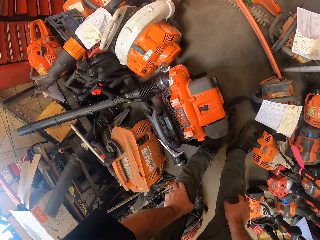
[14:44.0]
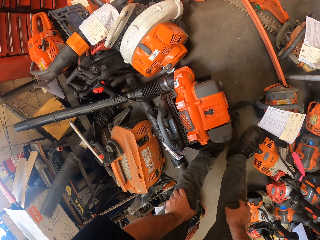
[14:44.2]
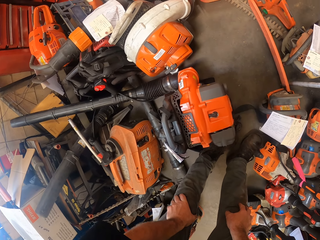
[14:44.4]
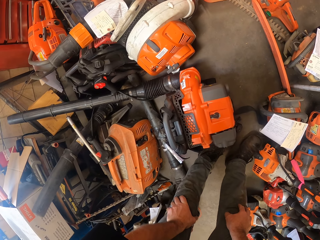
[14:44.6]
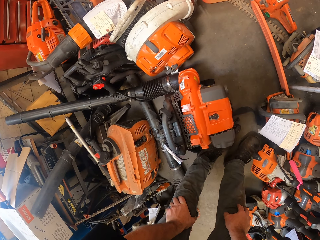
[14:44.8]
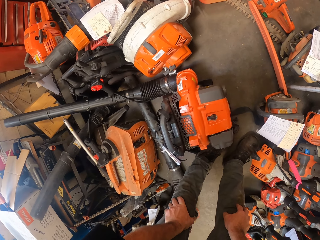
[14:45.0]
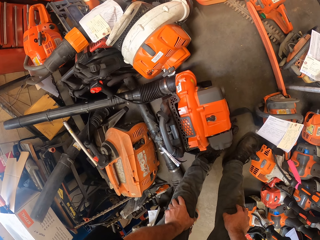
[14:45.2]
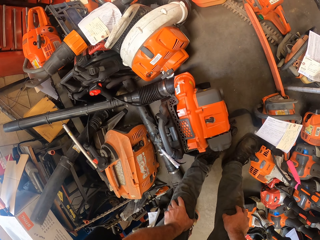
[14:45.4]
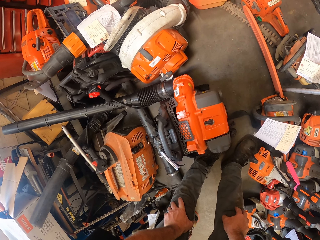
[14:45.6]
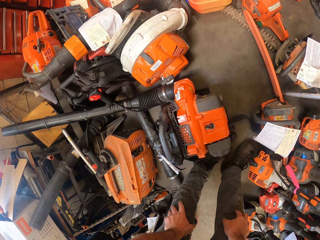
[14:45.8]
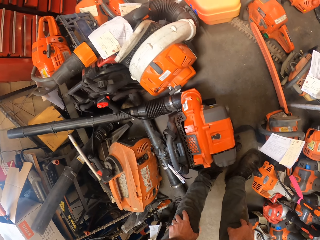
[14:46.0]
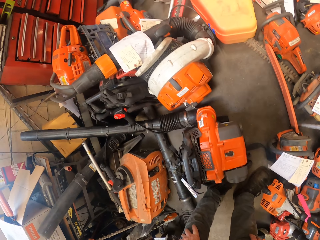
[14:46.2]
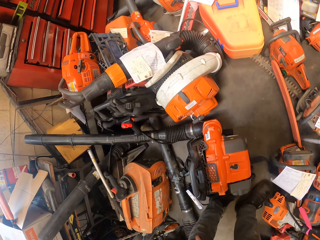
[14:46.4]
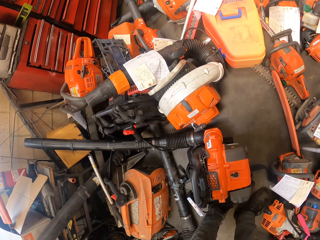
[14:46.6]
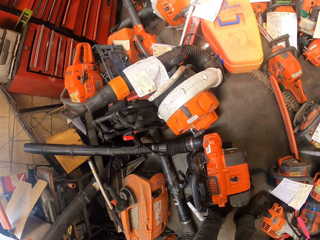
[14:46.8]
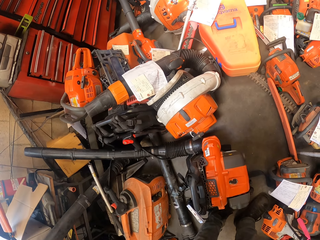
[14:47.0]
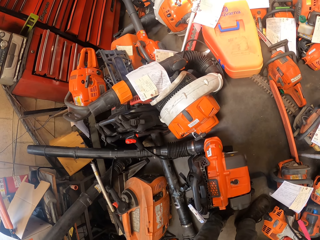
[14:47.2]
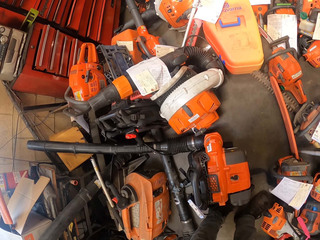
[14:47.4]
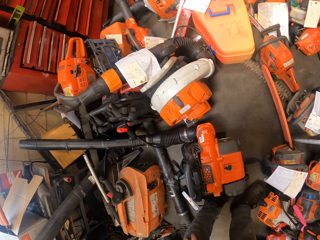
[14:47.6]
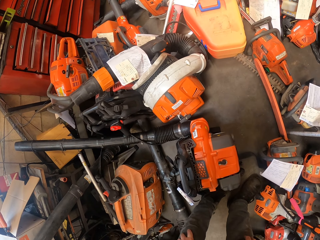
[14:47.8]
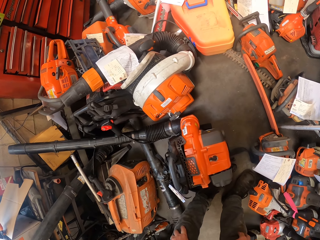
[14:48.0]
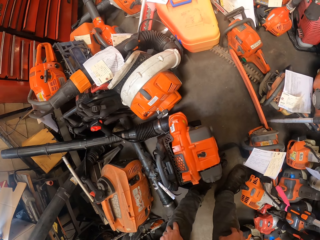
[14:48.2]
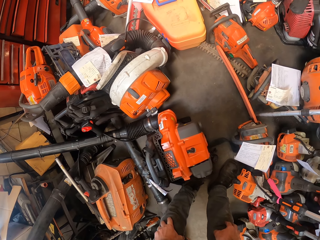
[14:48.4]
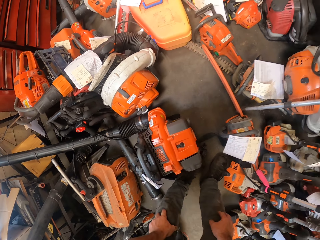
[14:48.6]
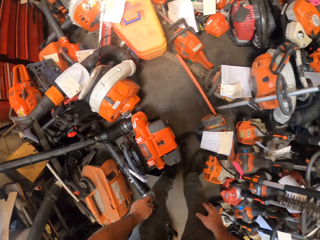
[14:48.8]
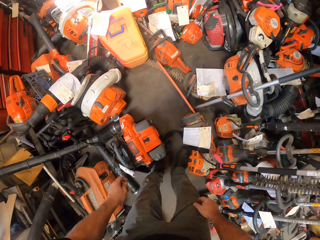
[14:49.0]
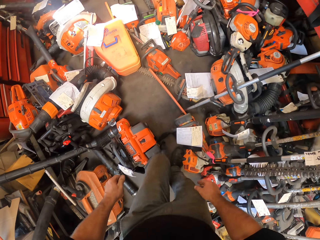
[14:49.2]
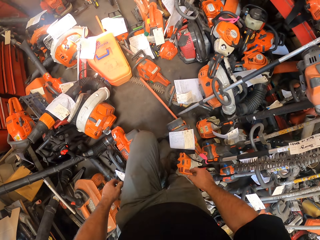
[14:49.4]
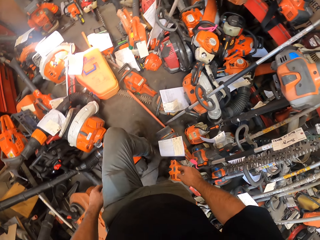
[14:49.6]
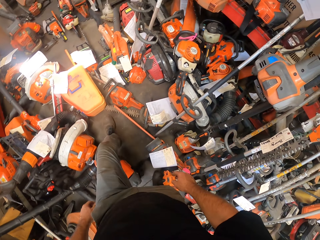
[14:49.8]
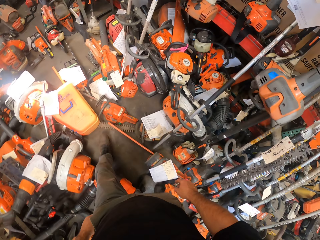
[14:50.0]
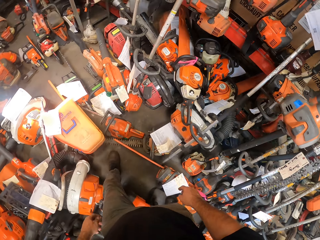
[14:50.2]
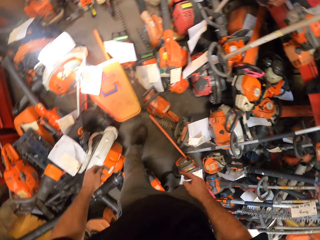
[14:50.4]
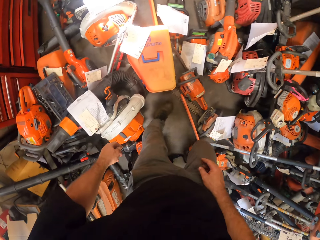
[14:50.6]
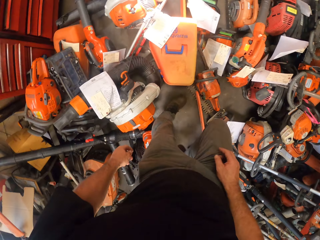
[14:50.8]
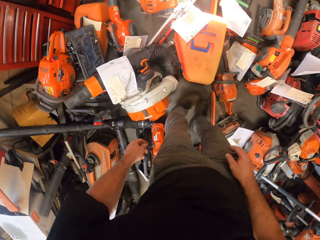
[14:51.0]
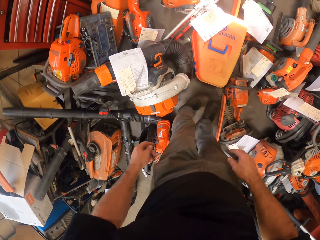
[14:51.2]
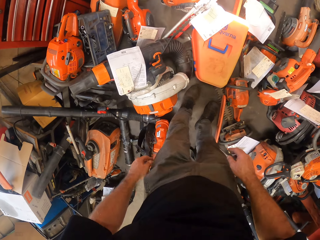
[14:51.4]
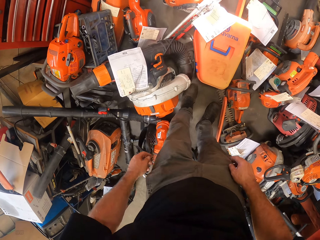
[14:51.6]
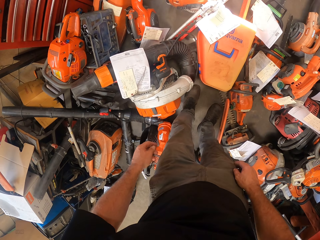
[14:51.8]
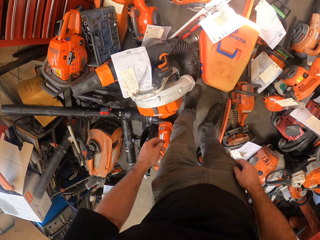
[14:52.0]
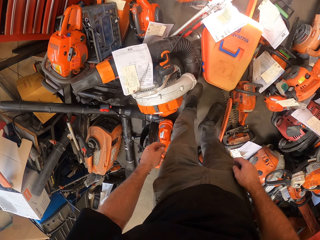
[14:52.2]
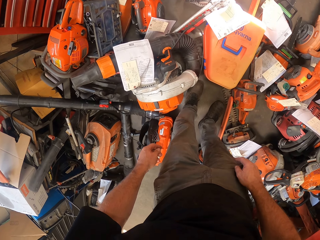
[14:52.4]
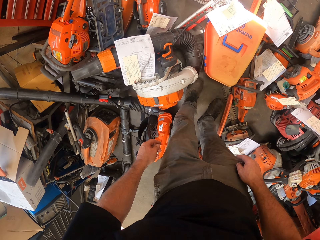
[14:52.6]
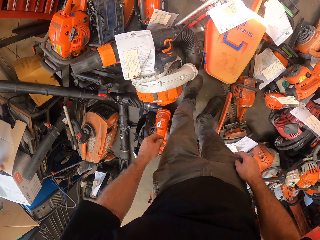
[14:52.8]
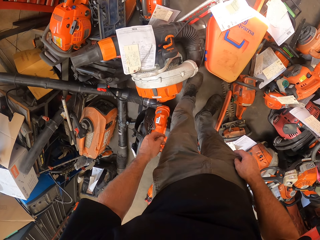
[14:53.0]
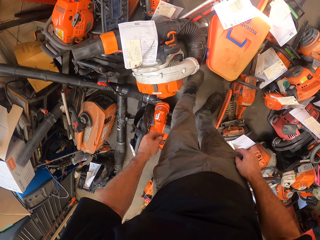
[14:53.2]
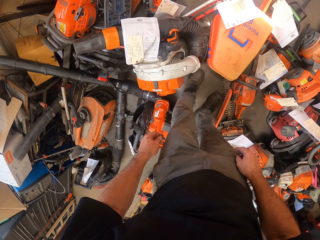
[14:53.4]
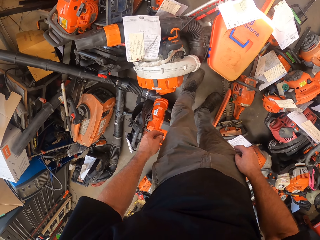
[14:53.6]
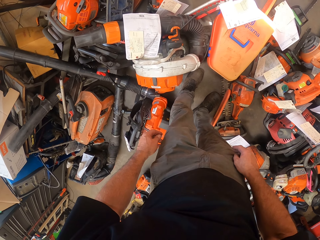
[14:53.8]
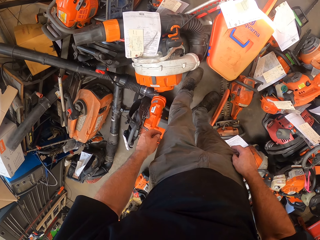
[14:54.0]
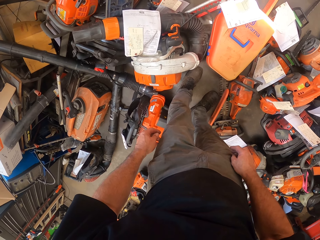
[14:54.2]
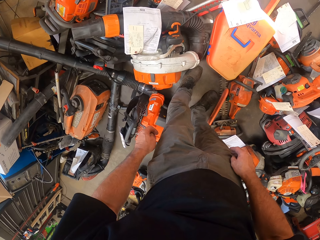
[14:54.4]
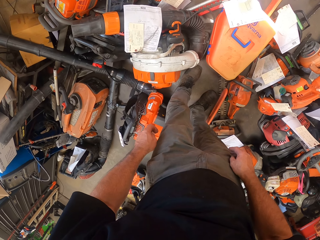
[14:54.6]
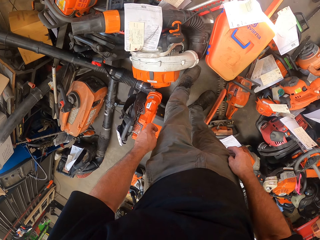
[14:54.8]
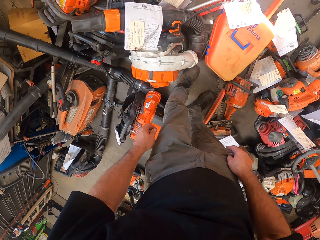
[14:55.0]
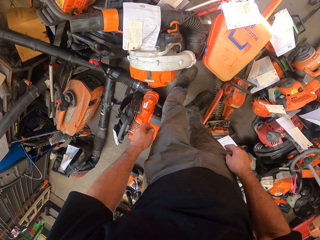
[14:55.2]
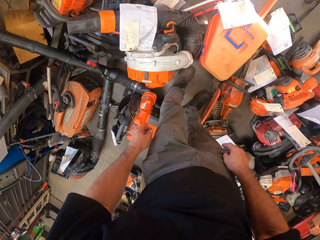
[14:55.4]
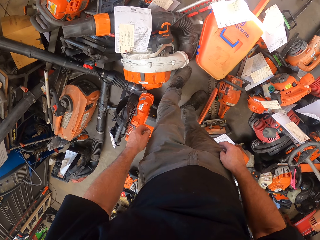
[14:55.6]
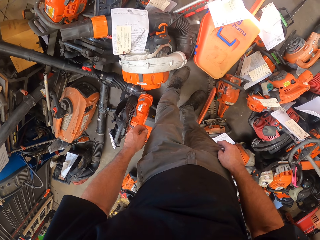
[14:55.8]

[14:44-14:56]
The camera wearer holds both knees. They move the camera around. They walk around. They move the camera around.

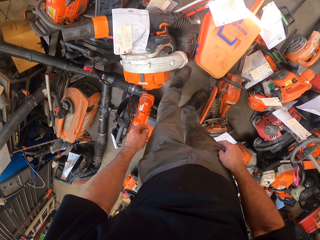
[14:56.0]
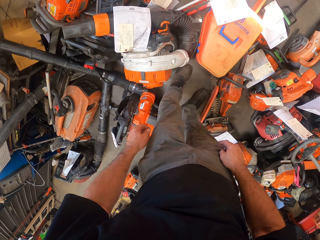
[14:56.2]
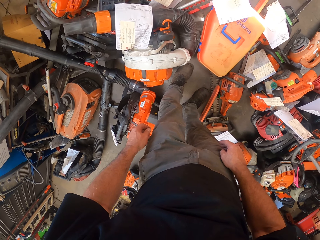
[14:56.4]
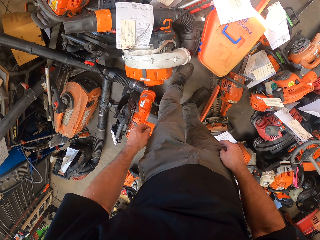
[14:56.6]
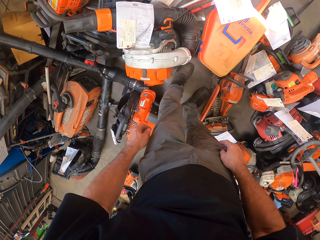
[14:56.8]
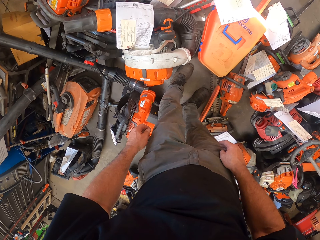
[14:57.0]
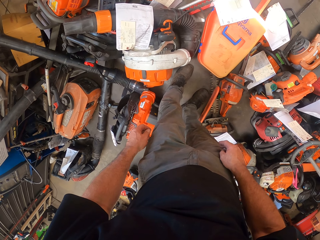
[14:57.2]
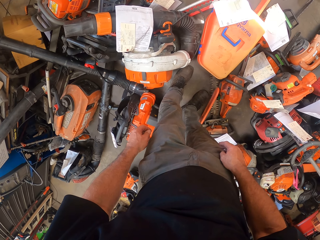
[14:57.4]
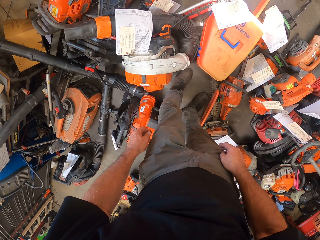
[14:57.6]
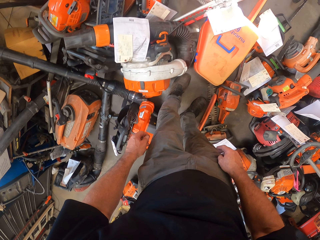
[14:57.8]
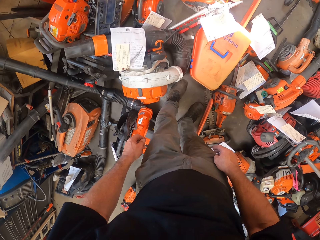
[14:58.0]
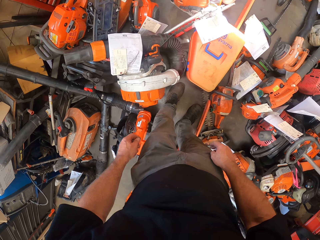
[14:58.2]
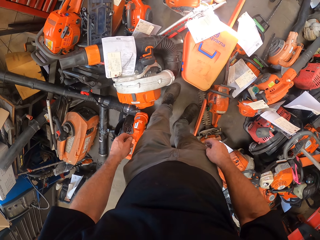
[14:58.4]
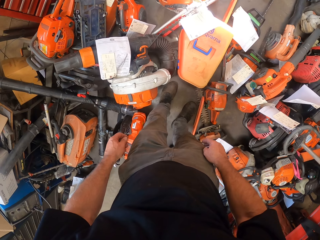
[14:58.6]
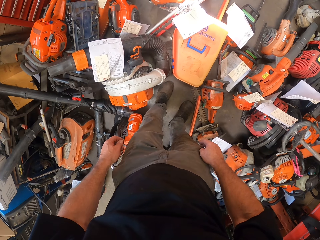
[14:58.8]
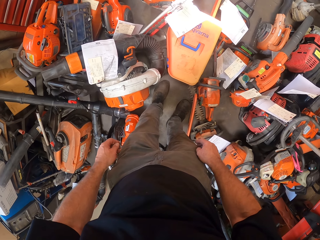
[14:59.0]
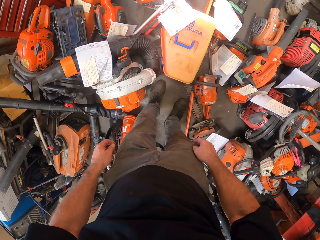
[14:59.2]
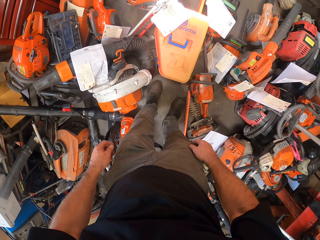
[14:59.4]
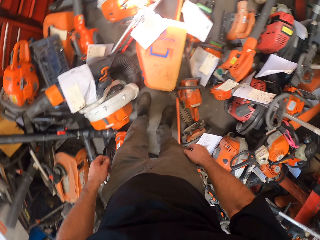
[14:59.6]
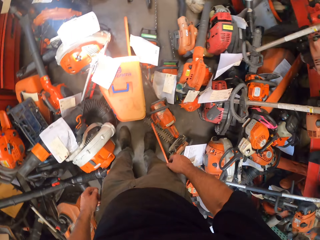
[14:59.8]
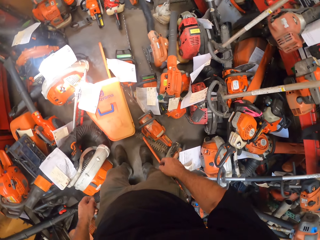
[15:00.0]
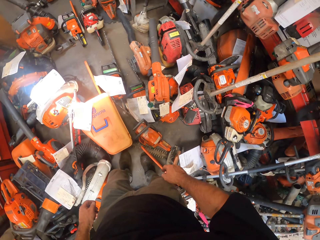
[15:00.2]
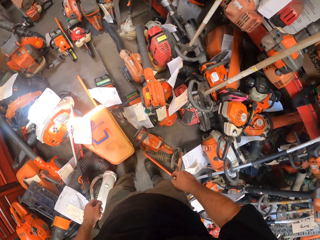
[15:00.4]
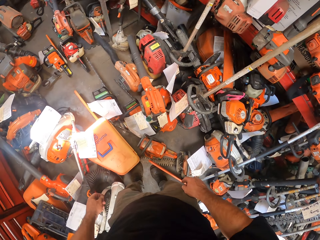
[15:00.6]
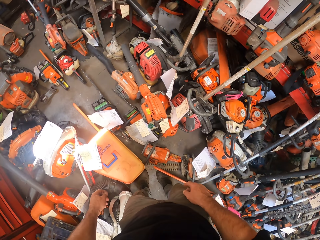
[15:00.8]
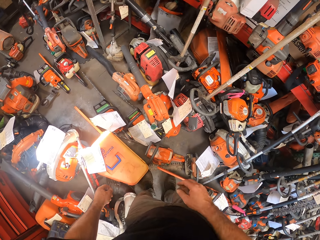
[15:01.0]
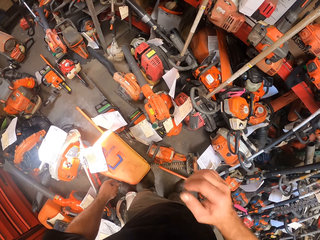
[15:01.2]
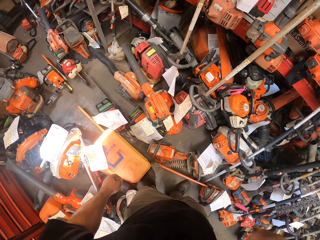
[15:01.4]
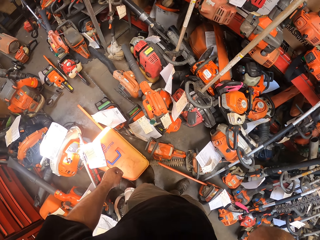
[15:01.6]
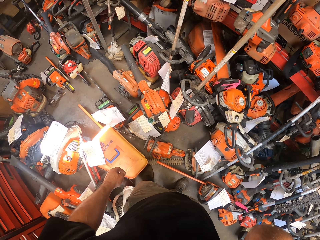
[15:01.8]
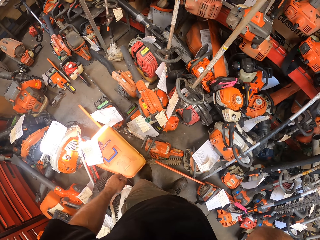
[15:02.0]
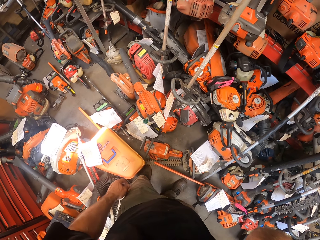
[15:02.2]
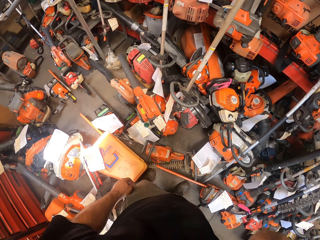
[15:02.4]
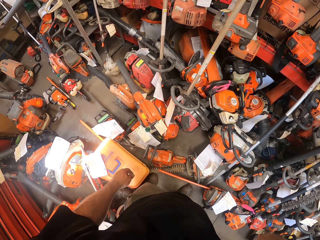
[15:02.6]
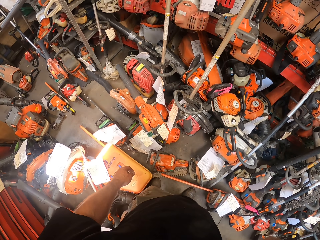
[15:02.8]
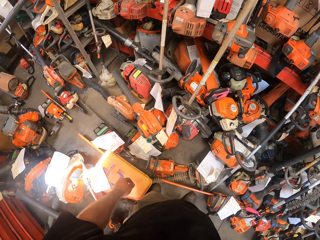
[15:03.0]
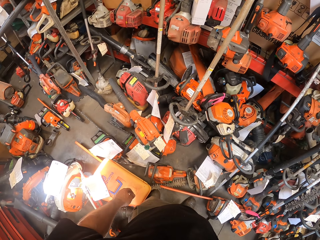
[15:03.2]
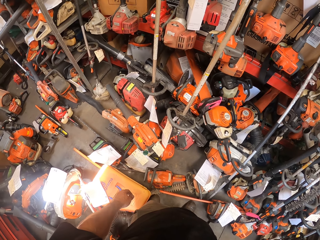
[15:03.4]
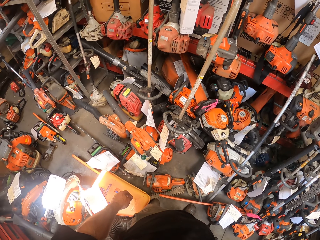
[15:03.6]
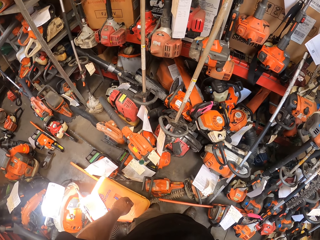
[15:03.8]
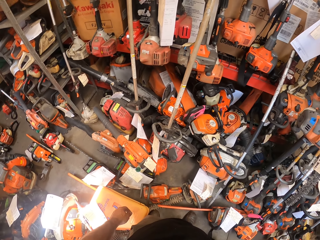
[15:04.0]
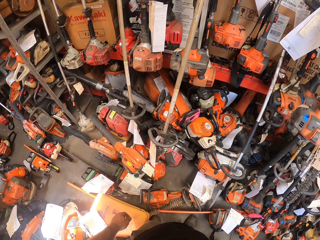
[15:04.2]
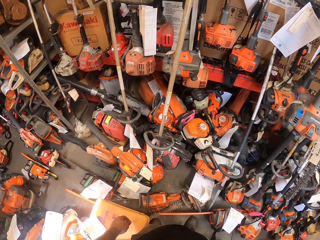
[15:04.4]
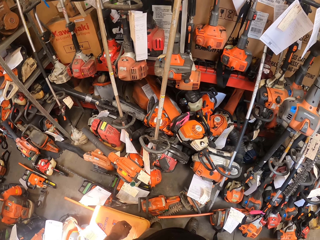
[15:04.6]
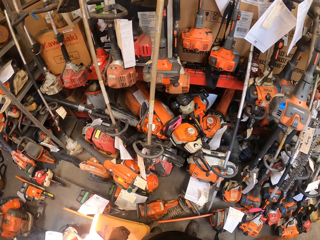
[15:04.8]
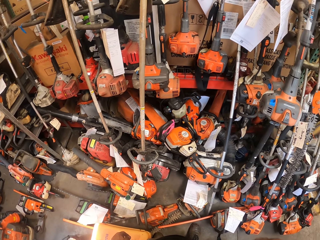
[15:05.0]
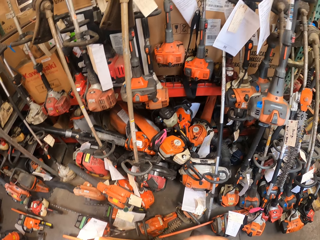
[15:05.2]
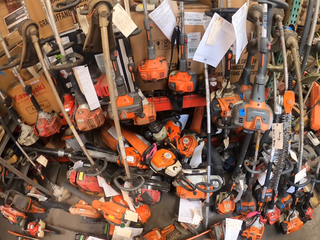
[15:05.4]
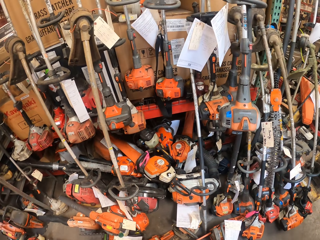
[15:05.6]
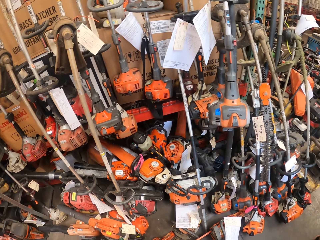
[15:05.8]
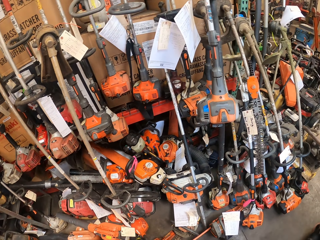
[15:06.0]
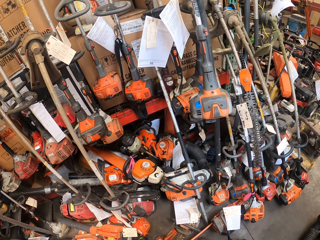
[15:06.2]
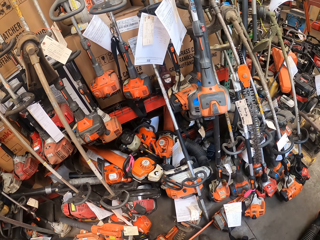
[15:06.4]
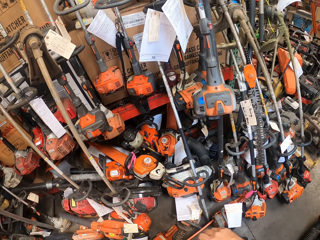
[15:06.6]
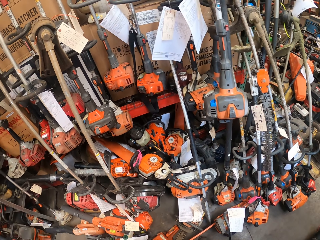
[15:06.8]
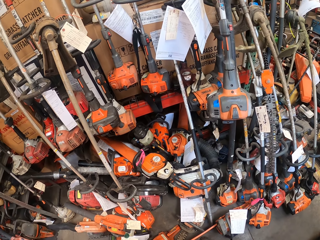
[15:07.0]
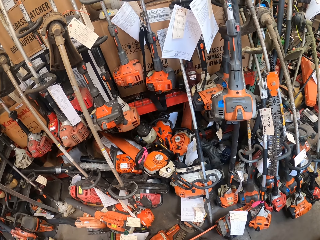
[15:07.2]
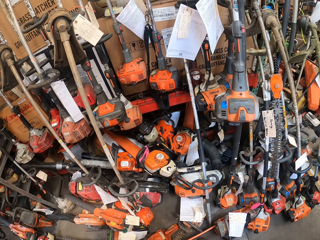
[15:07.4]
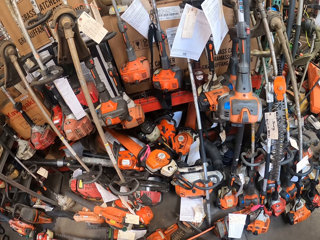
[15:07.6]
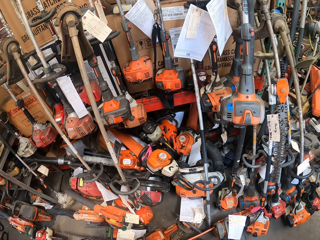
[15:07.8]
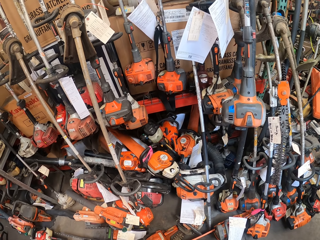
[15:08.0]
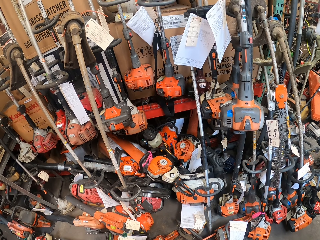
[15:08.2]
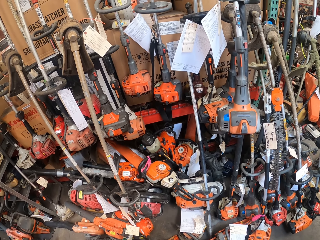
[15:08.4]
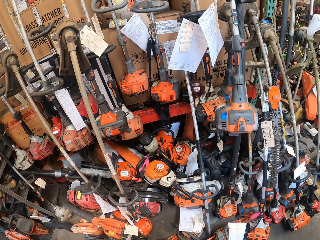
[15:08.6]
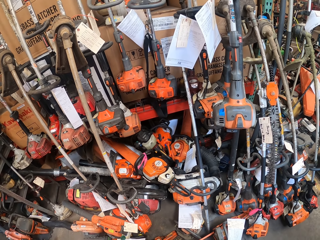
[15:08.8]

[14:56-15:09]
The camera wearer moves the camera around. He touches his head with his right hand. He moves the camera around again.
